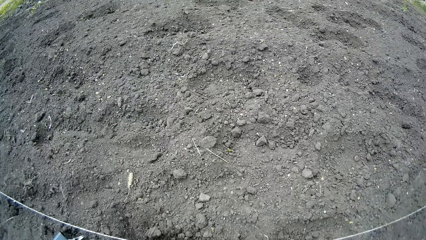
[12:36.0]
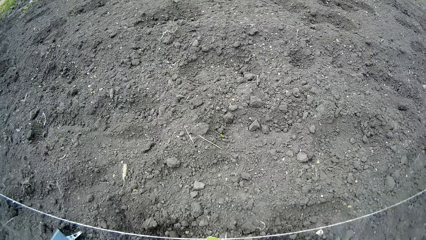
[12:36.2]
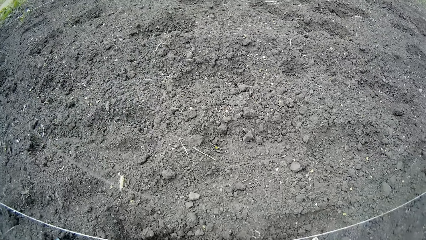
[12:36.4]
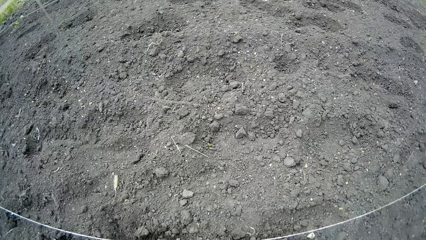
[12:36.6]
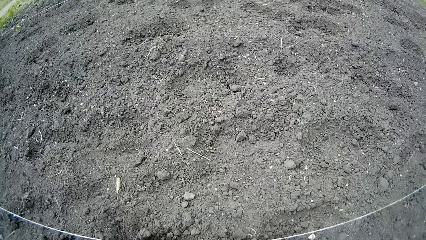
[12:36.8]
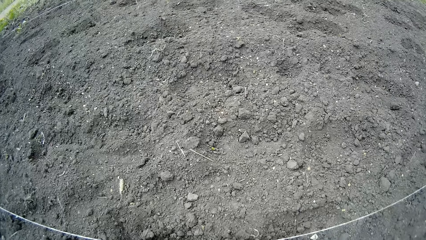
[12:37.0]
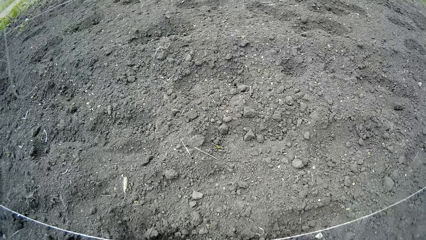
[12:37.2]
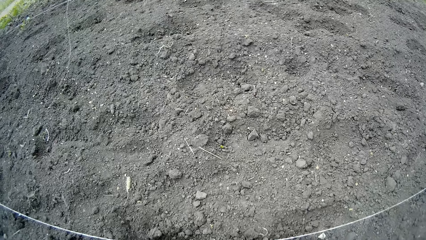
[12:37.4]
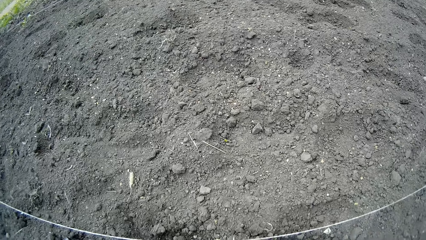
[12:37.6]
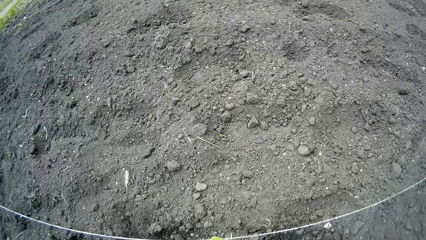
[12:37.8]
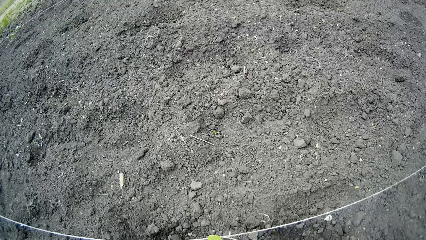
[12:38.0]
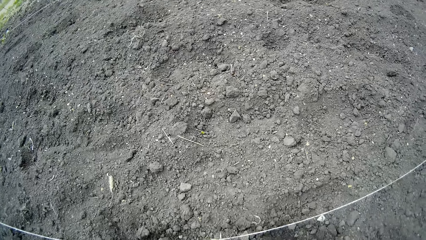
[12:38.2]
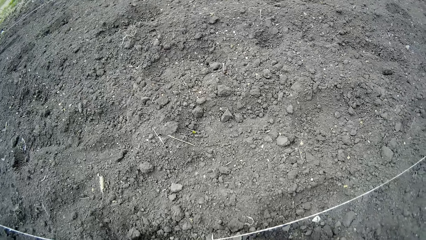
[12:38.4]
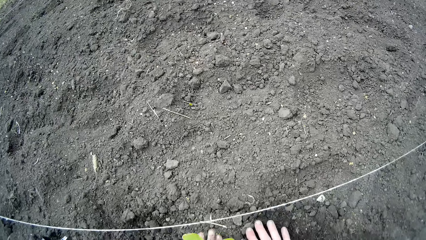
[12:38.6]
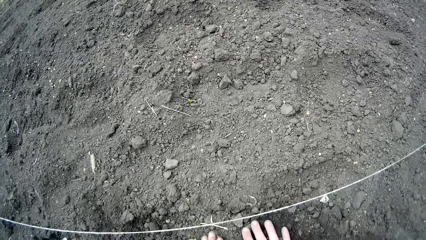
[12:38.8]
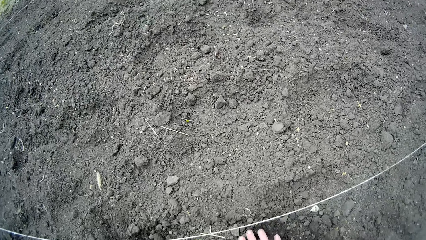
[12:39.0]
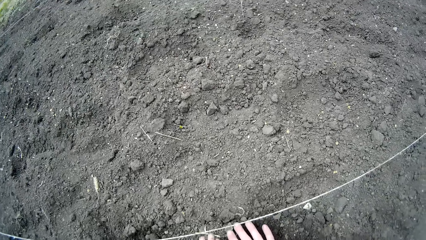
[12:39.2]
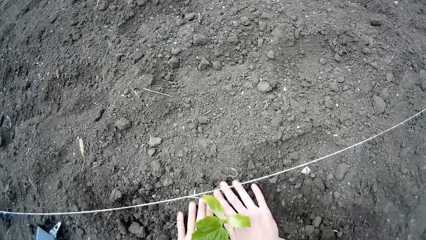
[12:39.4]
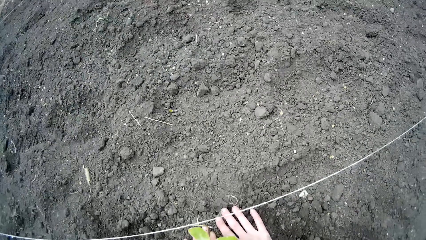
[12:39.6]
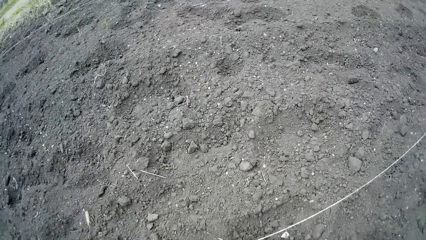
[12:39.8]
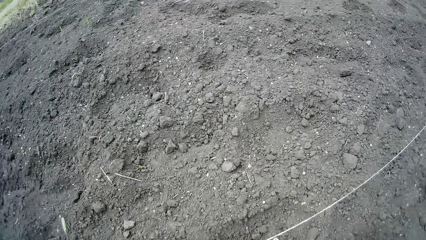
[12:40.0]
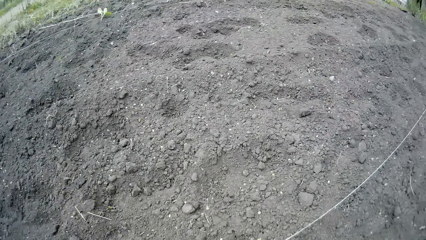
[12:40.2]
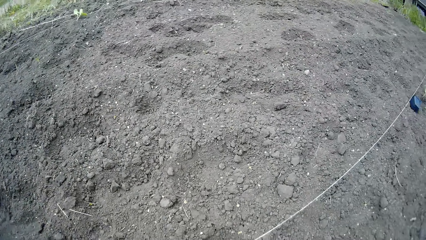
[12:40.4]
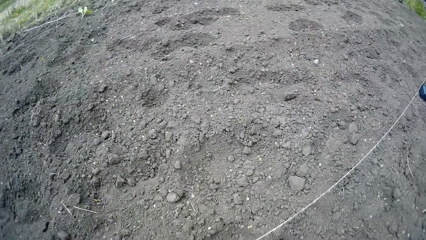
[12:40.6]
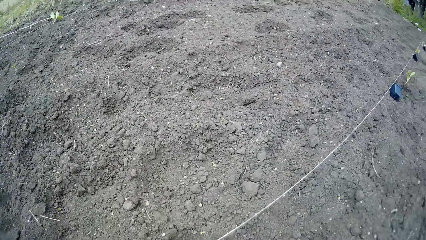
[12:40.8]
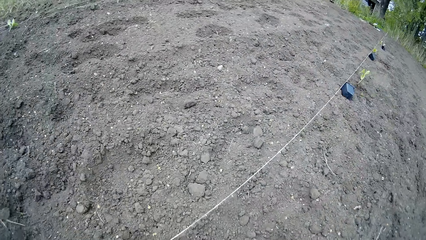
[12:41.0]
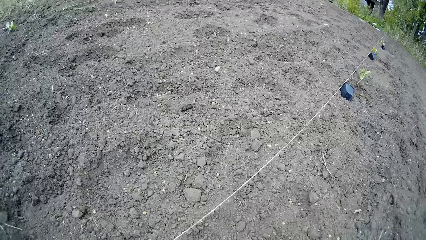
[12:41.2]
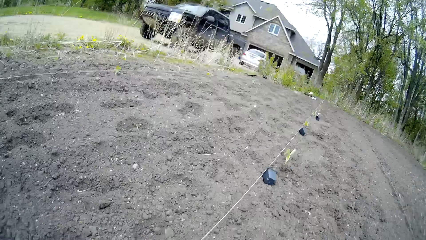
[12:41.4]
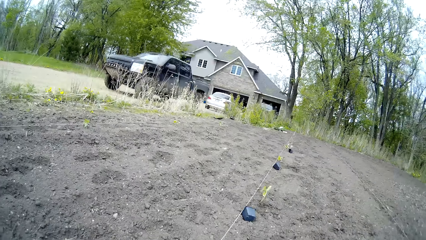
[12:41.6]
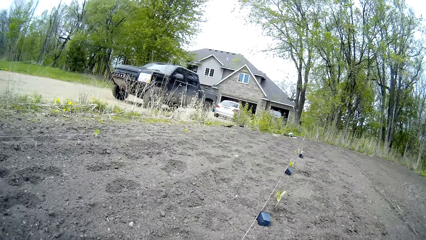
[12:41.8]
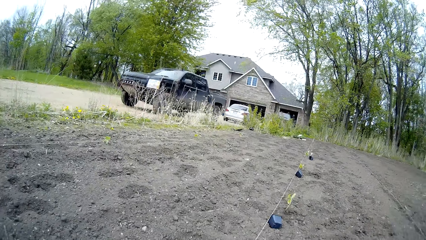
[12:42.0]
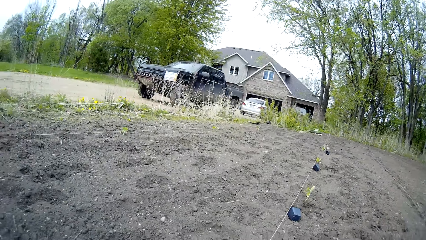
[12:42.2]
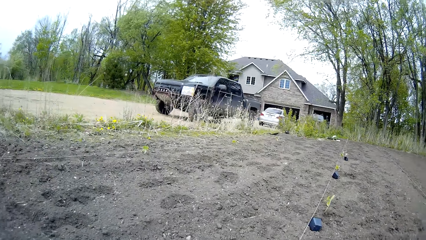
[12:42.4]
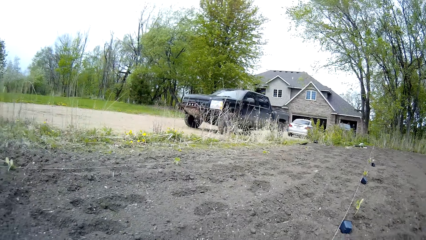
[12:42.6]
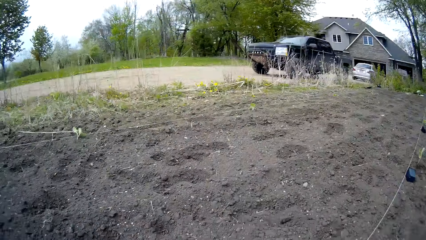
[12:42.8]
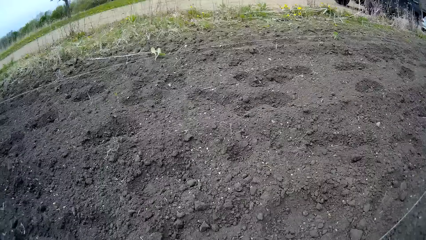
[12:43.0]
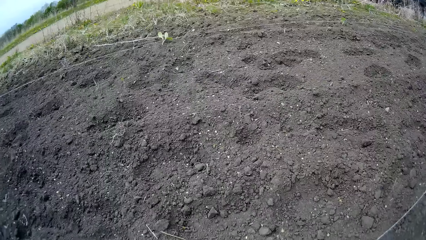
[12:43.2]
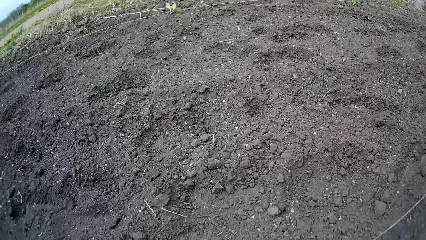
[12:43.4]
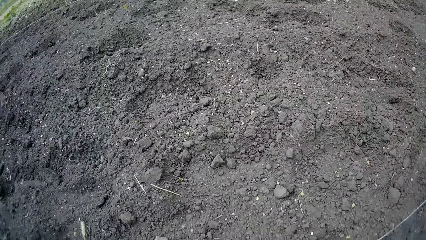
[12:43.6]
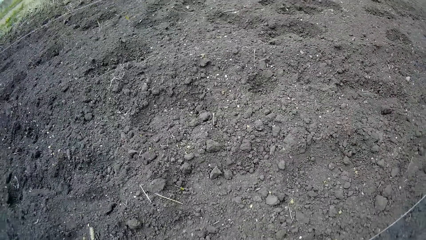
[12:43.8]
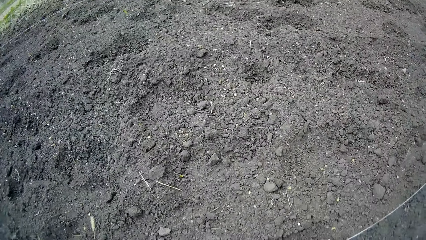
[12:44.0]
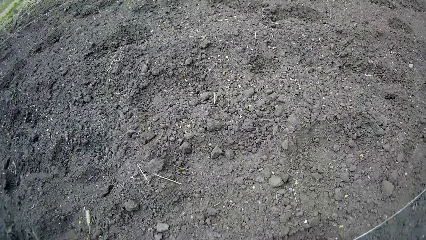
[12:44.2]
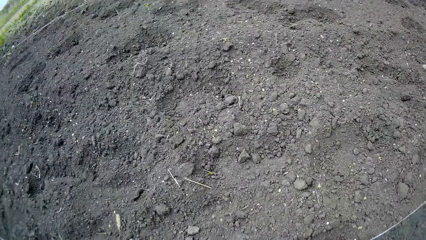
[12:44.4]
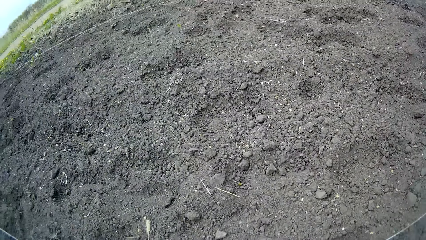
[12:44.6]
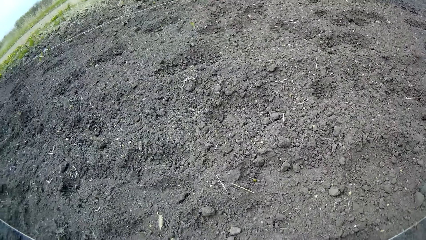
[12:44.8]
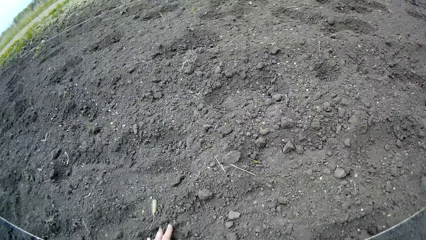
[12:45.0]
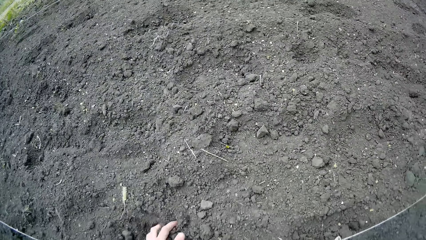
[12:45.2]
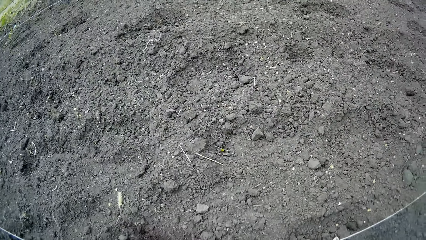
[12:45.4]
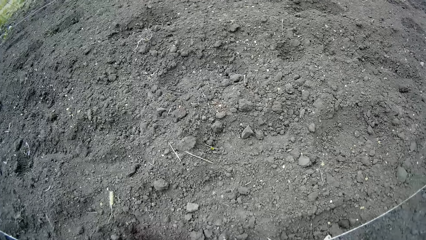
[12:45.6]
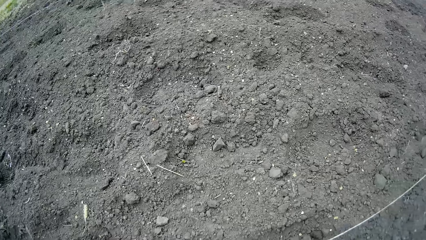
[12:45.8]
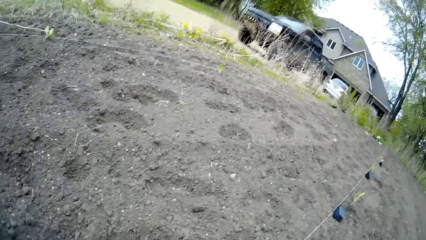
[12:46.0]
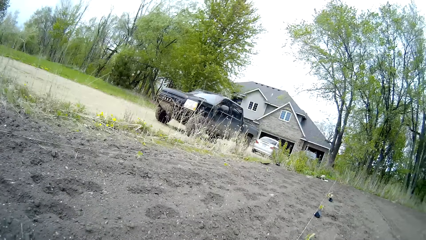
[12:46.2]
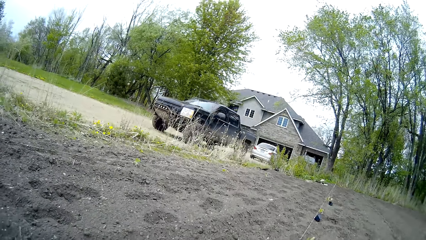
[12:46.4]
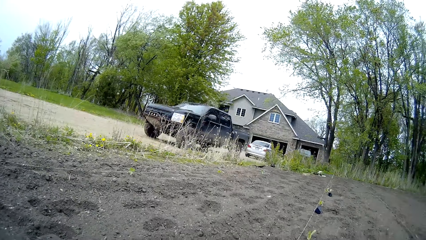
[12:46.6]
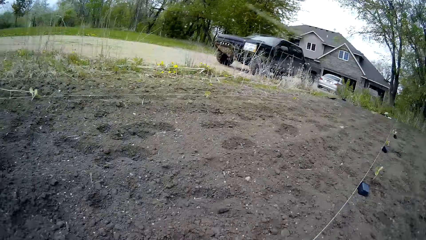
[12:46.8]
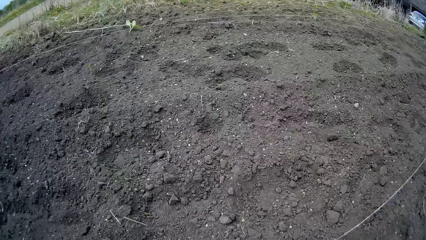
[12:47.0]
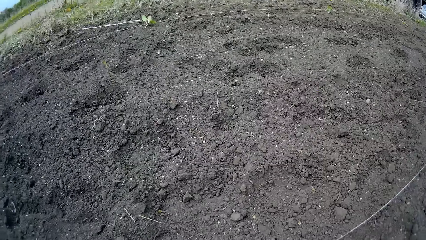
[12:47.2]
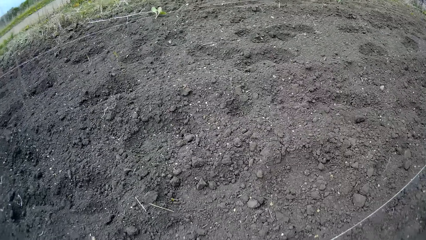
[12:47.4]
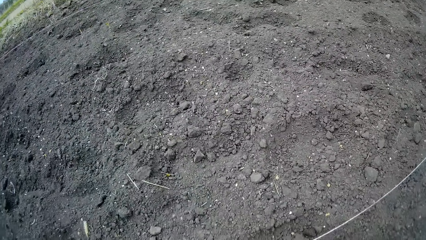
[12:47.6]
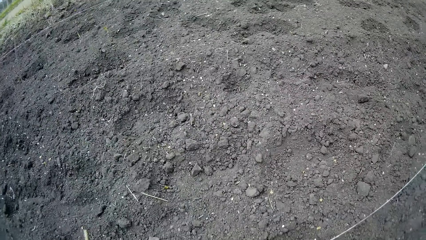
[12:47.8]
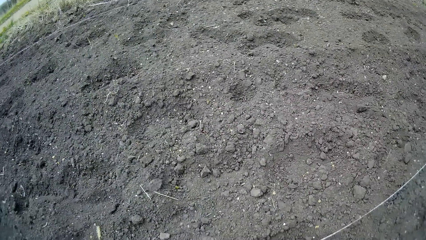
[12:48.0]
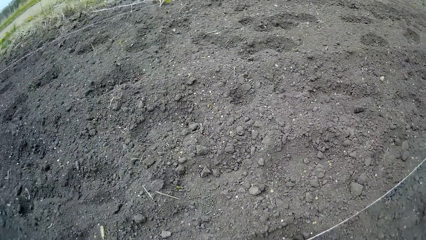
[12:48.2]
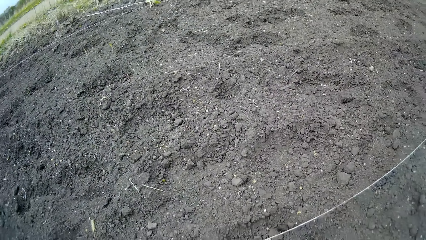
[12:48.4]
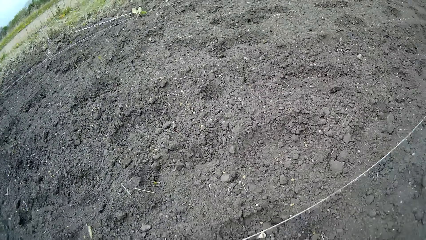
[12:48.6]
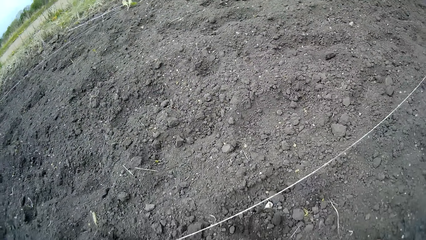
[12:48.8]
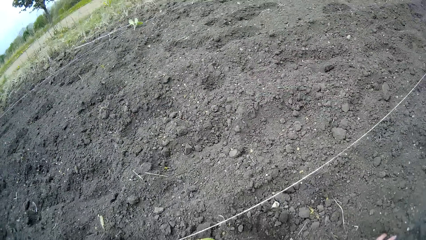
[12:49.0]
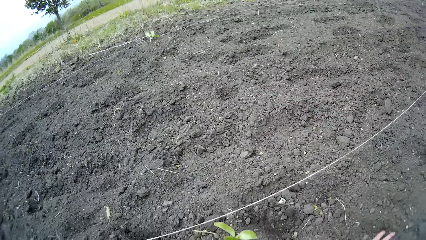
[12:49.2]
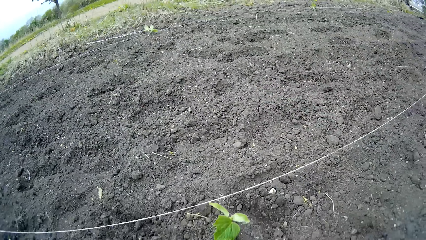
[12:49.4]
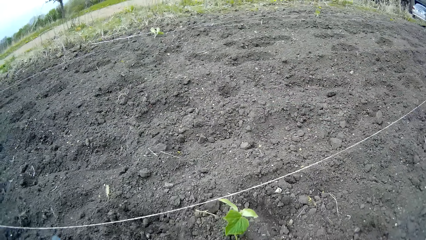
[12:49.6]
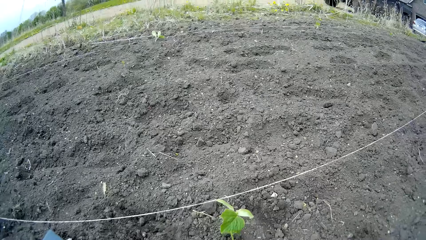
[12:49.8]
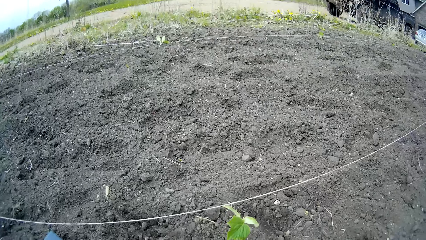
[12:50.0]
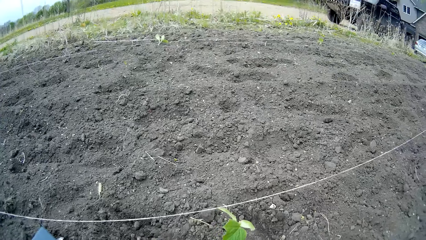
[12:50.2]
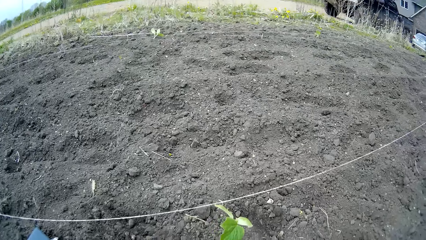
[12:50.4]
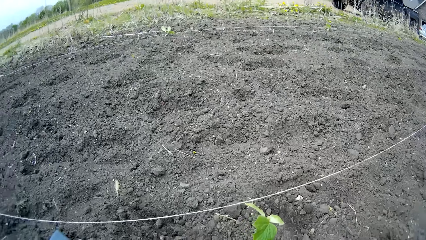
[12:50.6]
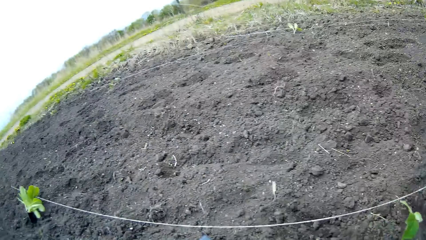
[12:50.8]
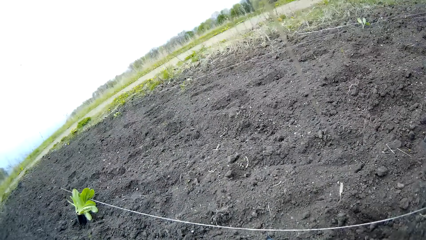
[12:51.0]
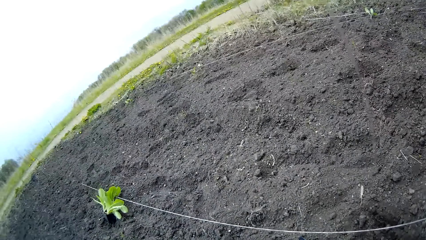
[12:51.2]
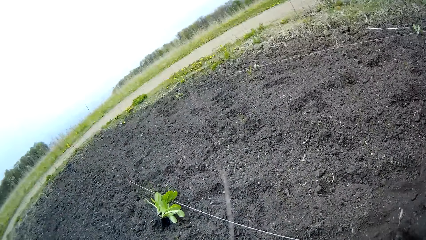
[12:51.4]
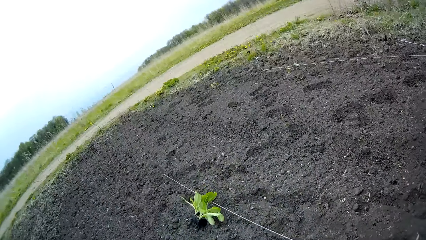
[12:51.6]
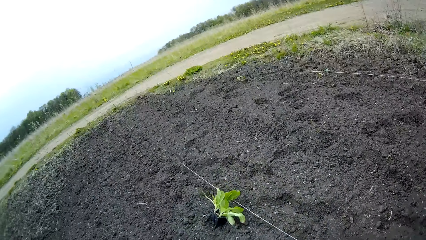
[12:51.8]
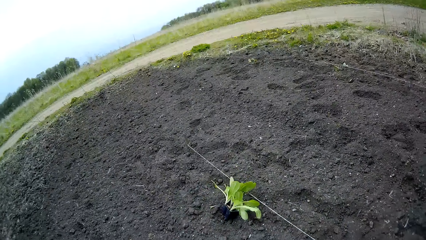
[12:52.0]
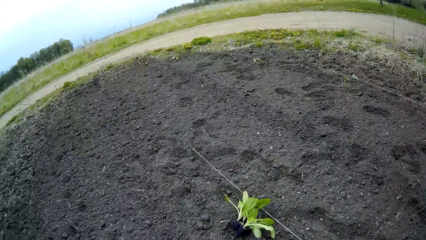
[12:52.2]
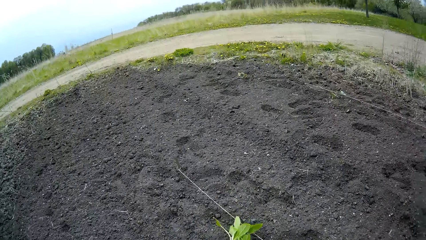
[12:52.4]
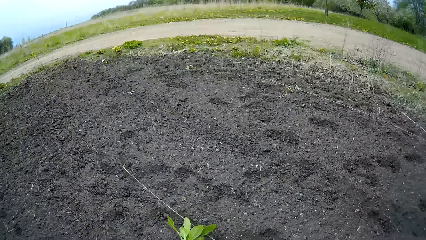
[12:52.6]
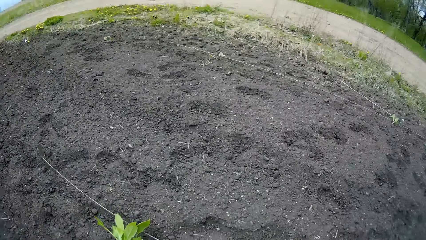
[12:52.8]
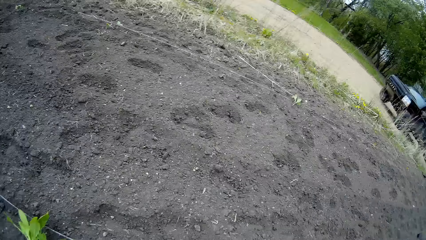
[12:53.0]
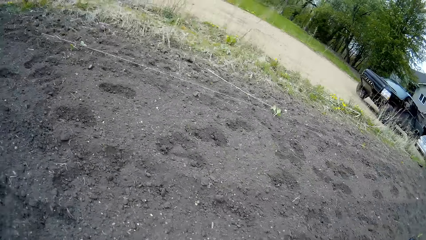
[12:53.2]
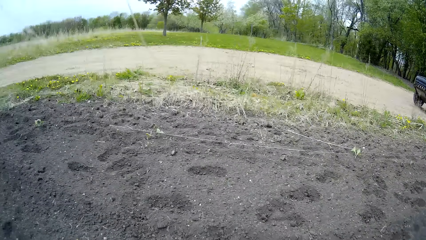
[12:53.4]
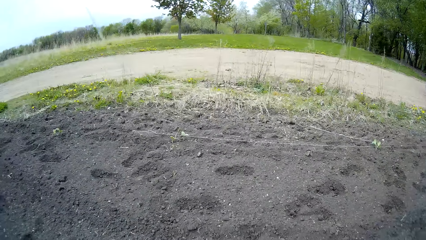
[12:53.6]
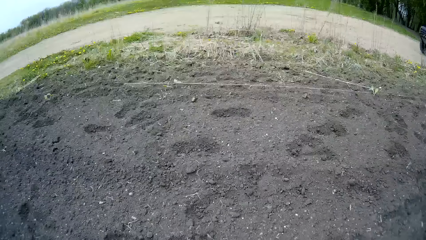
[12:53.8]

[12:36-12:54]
The camera wearer presses the sand on the plant with both hands. She looks aside. She digs a hole on the floor with her left hand. She moves to the next plant.
